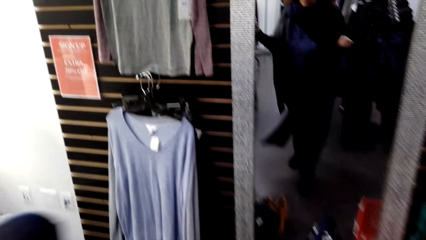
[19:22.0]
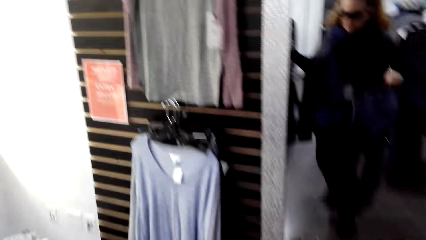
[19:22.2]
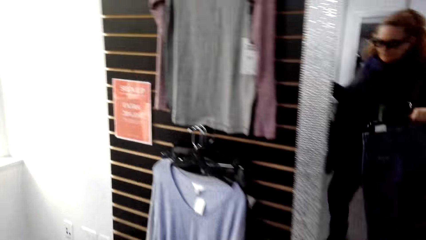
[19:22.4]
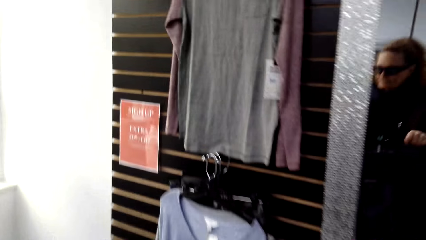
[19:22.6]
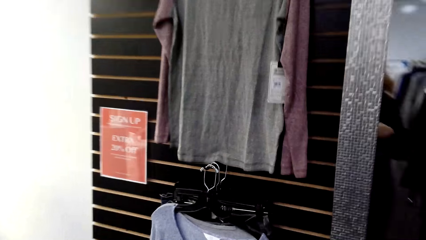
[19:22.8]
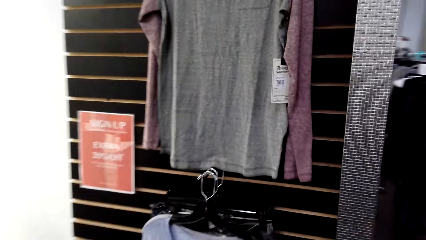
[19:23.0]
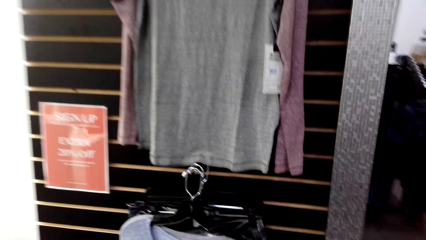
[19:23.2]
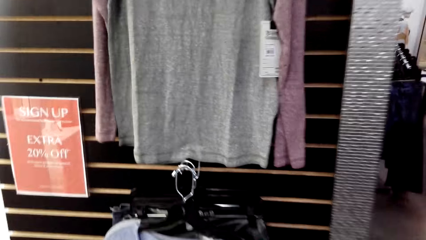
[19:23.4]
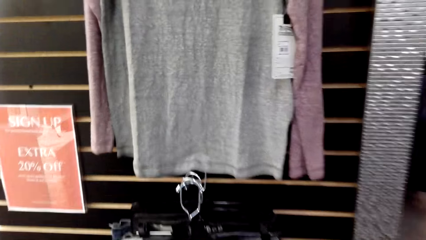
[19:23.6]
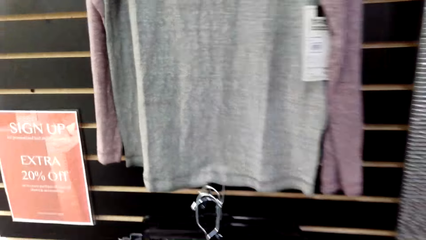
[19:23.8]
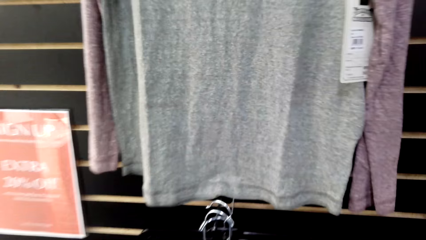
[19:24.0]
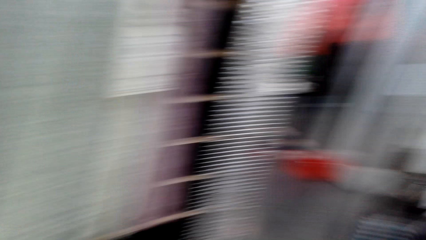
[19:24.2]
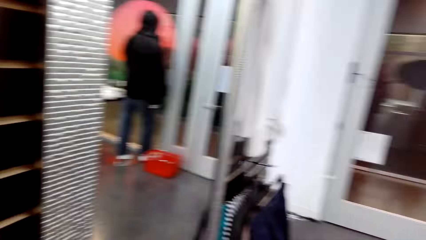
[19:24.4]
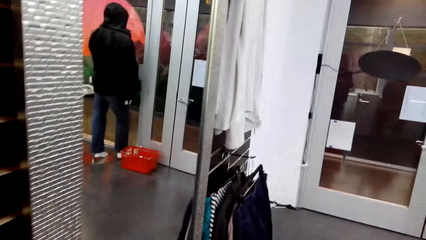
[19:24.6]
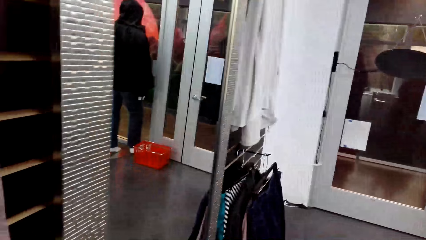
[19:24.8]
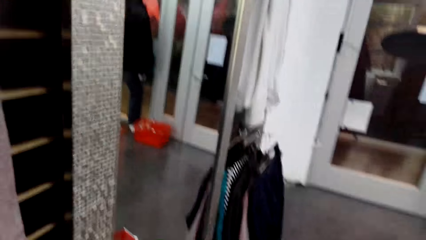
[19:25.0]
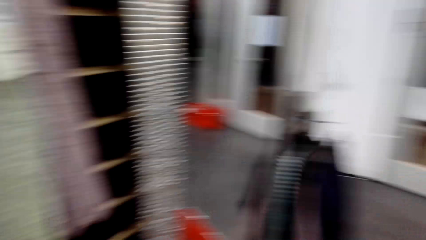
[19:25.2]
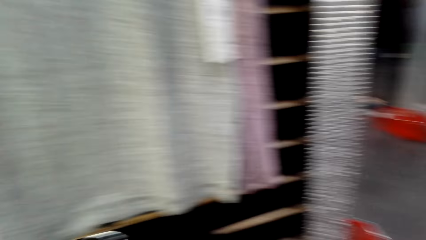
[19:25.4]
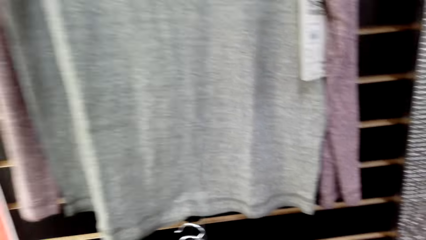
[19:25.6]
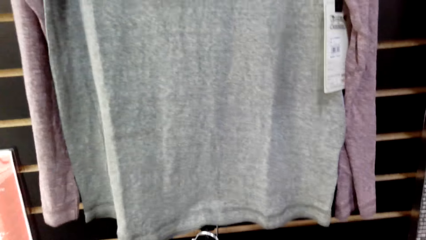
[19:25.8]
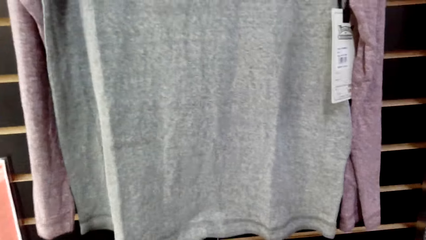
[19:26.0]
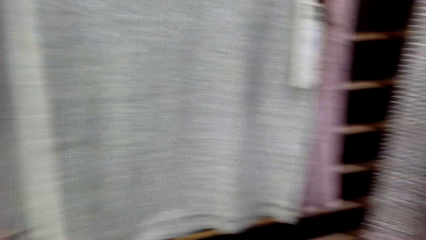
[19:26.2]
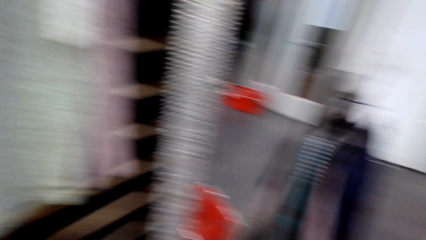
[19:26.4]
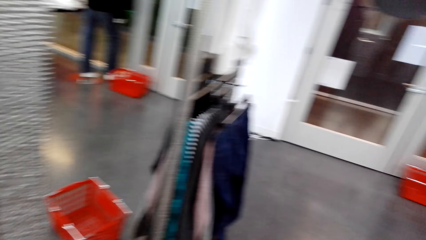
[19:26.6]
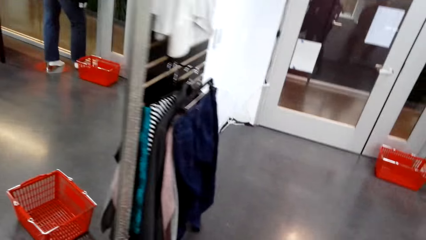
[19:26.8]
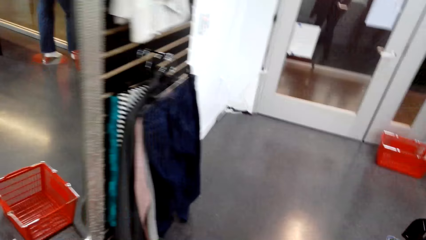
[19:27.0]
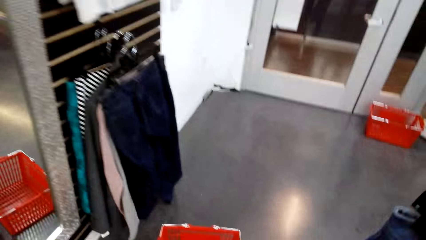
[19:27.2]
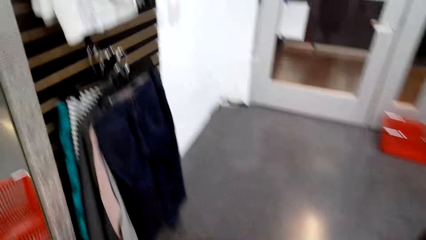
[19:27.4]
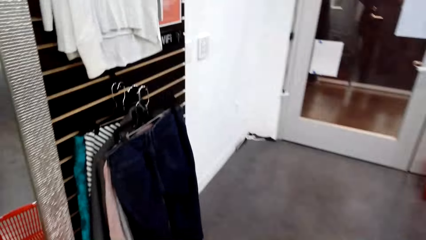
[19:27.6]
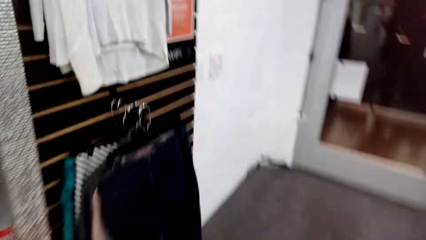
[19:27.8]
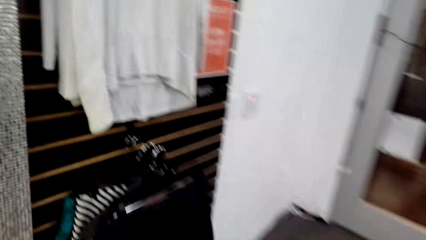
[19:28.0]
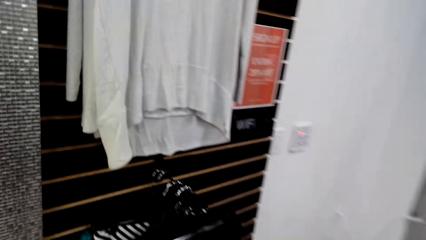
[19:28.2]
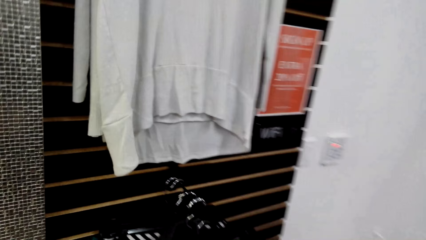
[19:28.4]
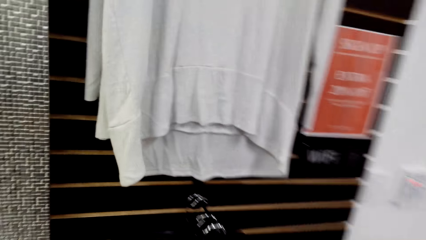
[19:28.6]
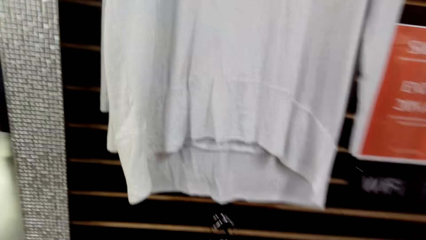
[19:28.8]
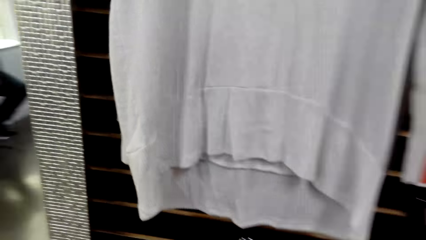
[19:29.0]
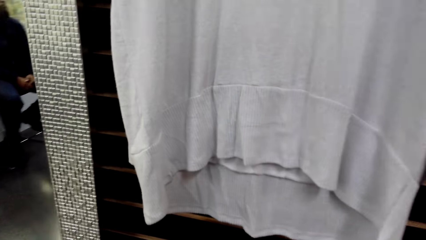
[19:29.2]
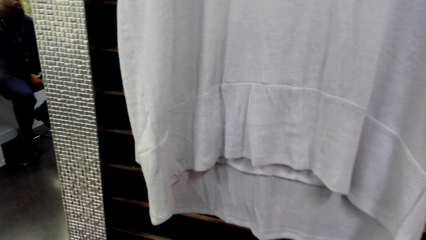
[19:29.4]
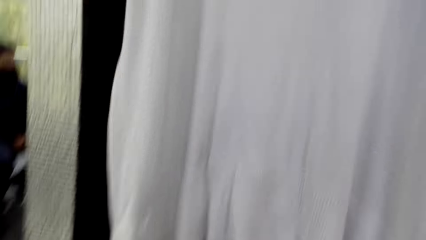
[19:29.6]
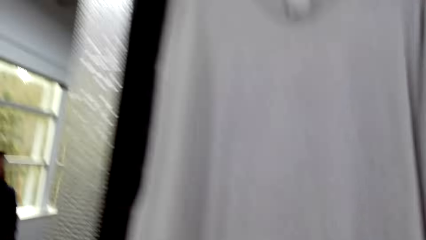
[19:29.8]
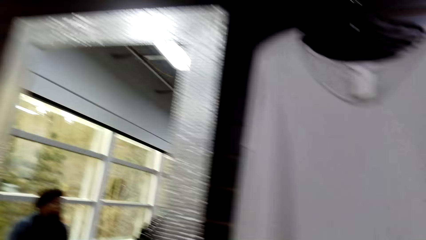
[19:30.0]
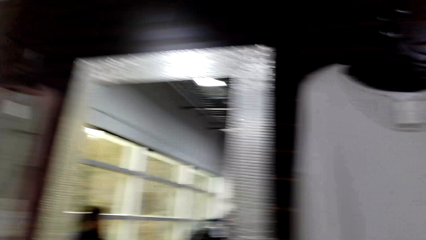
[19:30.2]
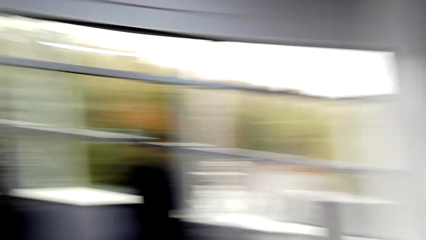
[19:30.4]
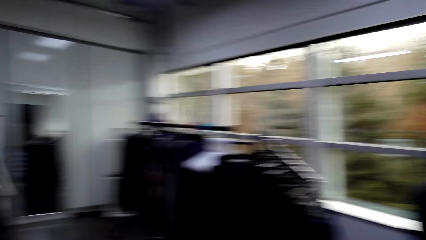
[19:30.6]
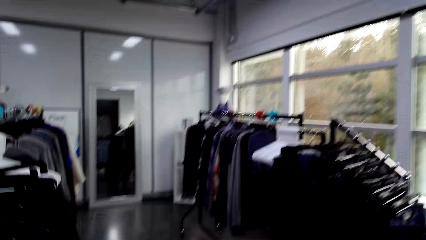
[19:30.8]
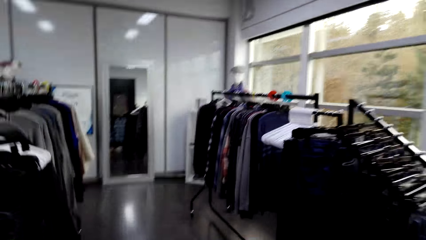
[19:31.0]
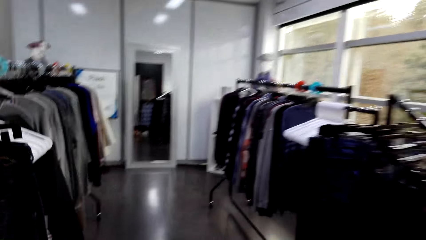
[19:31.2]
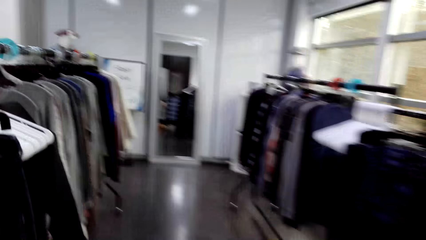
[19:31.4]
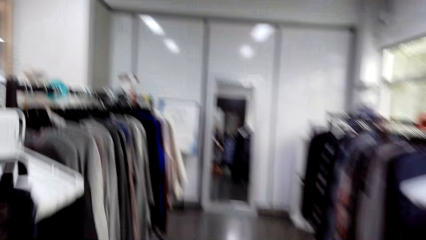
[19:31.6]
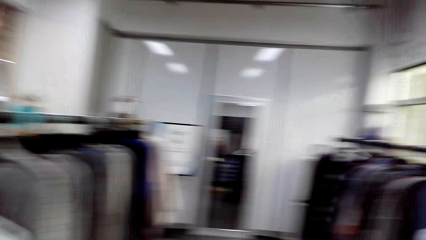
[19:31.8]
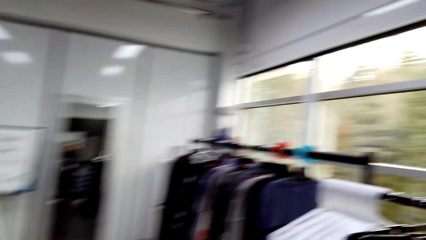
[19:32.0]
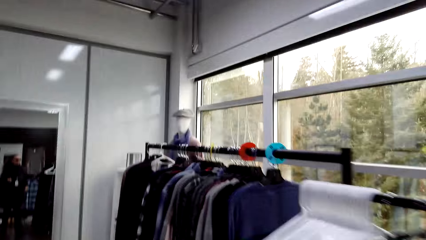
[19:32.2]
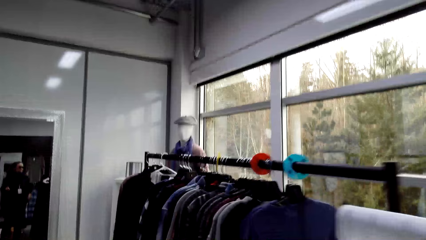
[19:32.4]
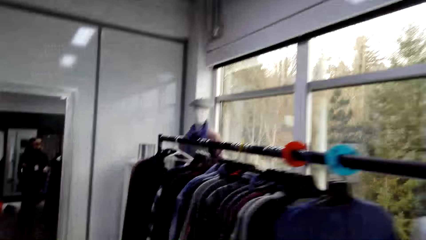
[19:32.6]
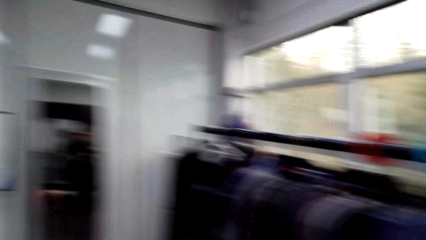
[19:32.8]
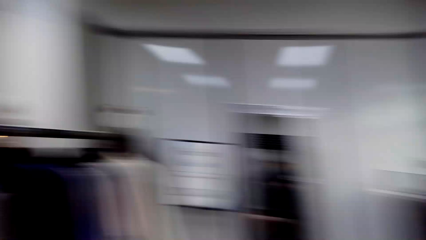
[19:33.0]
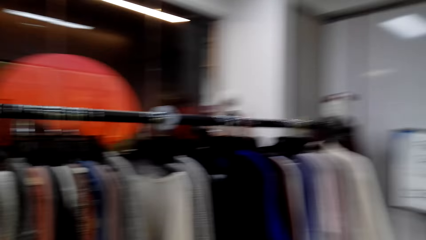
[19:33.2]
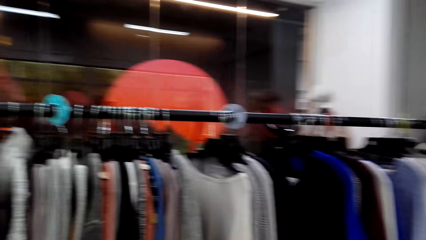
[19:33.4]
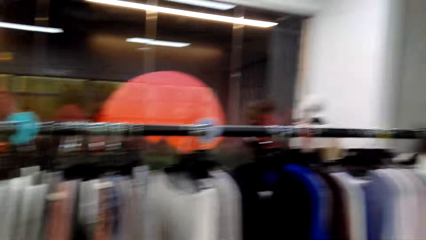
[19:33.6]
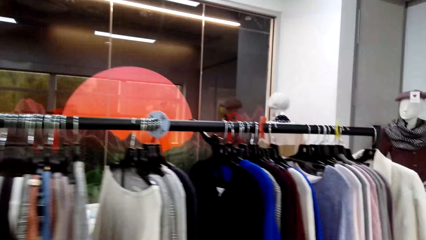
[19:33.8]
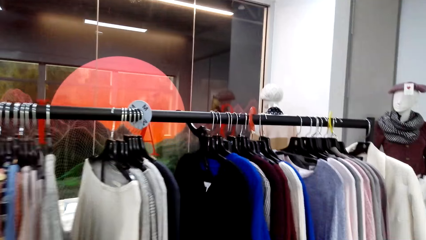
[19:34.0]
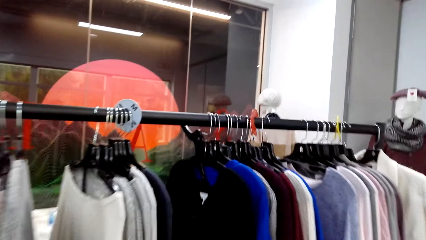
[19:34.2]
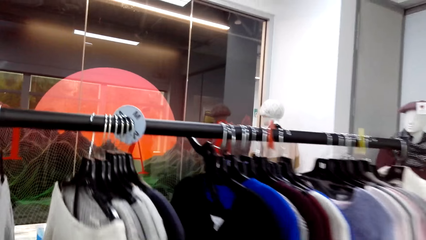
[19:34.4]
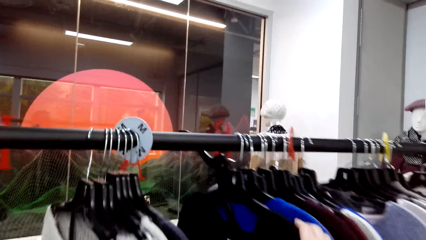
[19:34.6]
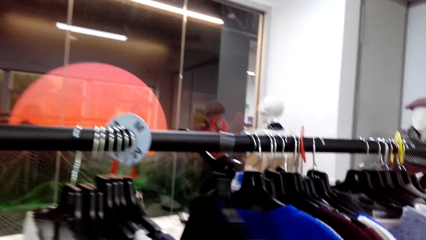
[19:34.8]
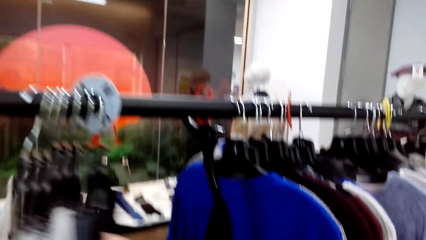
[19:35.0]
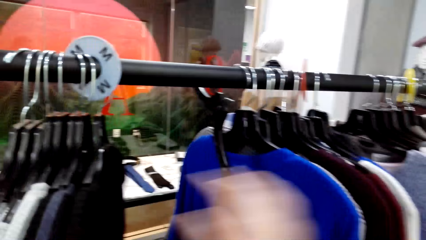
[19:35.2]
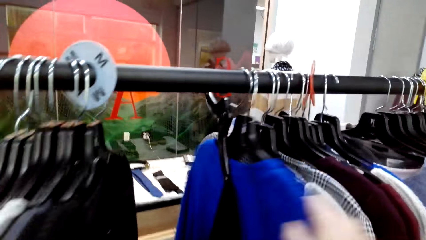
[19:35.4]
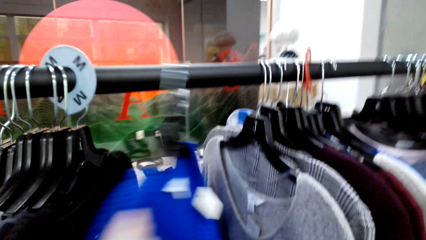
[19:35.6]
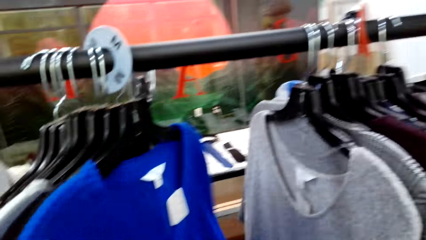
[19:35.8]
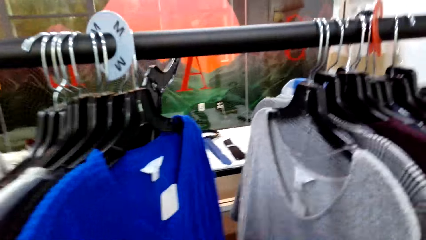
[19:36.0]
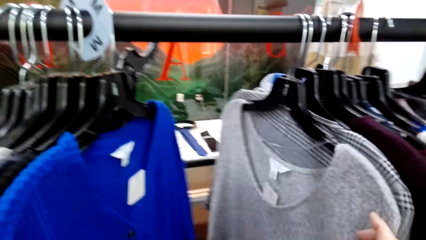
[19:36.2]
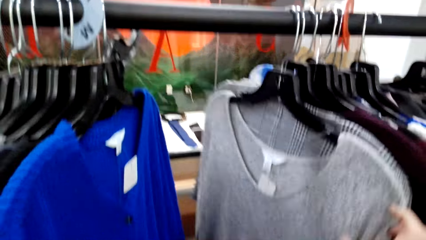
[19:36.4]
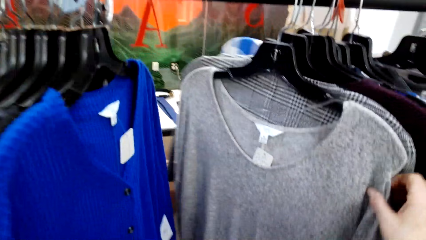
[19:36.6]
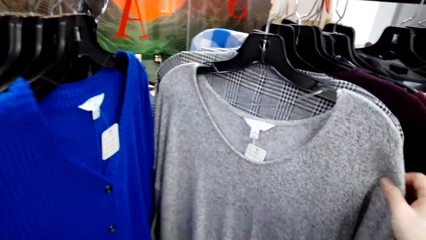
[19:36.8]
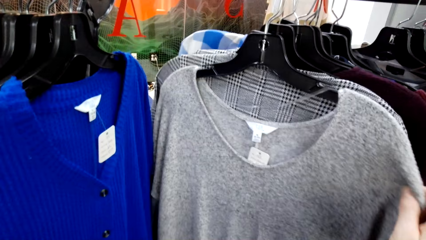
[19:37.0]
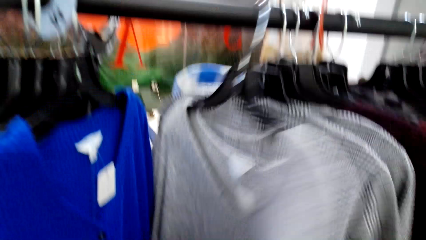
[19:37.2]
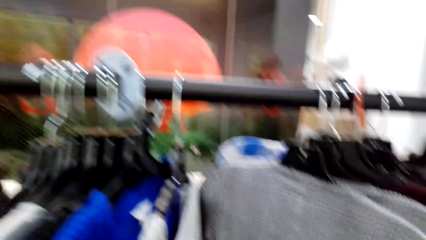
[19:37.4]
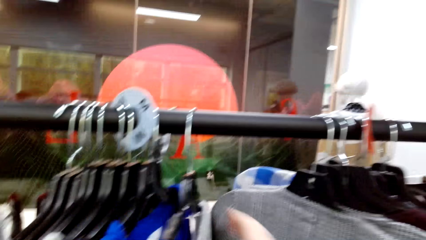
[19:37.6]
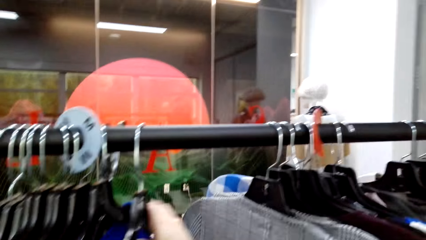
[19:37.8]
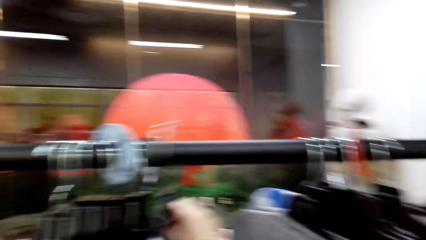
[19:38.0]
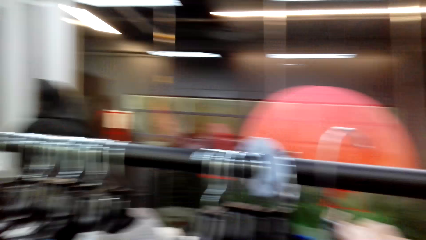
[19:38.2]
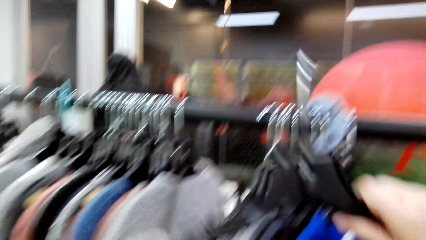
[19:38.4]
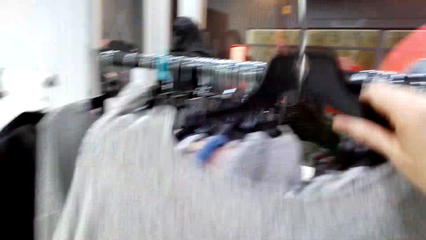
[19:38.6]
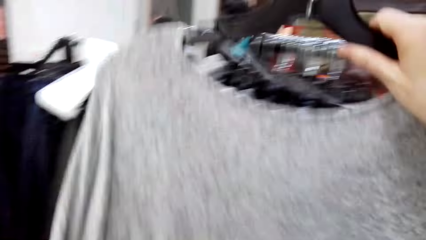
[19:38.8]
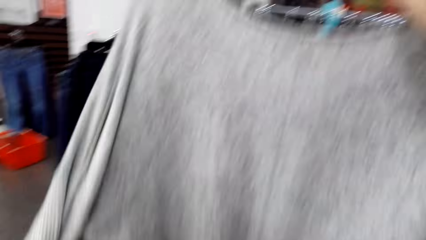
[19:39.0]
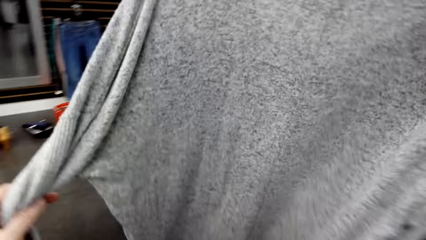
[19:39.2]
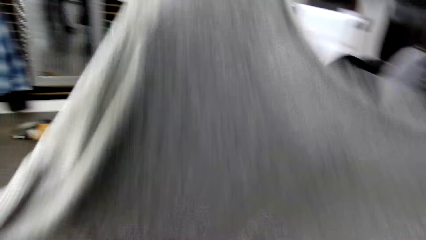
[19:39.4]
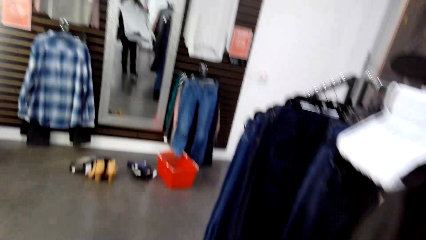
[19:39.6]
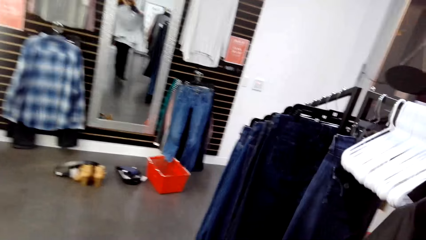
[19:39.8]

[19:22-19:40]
The camera wearer walks around in the clothing store. They hang a cloth on the hanger stand. They walk around in the clothing store. They pick the cloth on the hanger stand. They walk around in the clothing store. They look around. They sample clothes on the hanger stand. They move the clothes on the hanger stand. They pick the cloth on the hanger stand.
